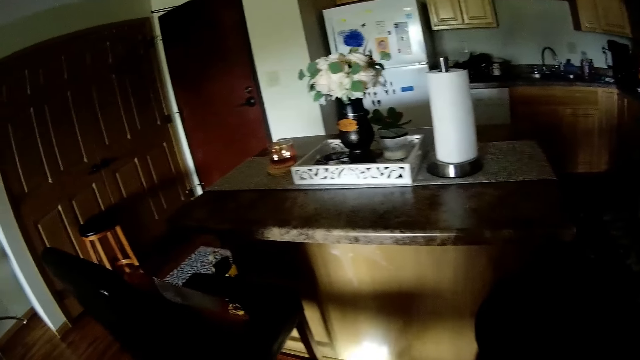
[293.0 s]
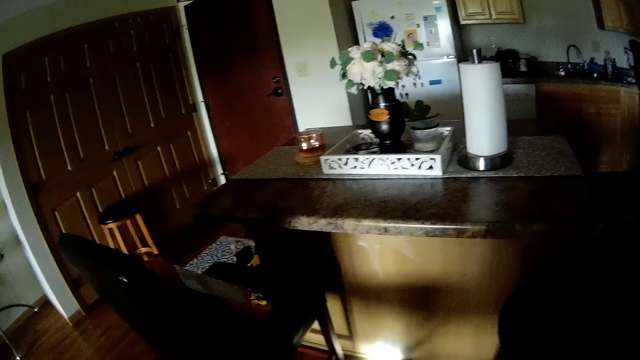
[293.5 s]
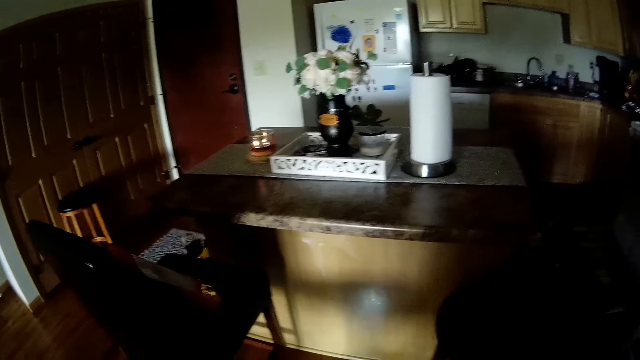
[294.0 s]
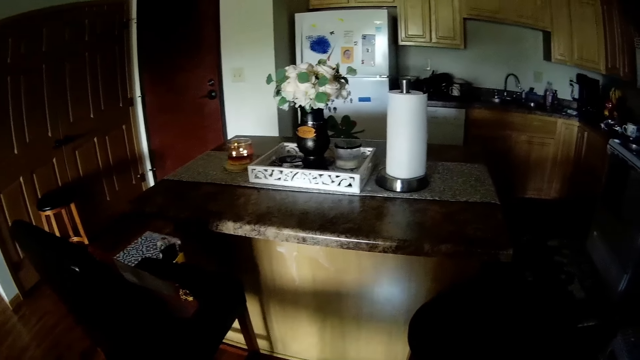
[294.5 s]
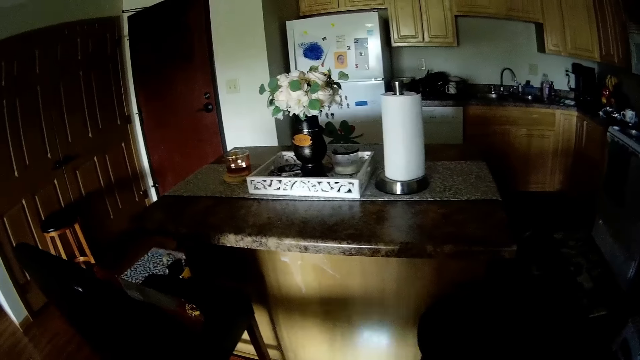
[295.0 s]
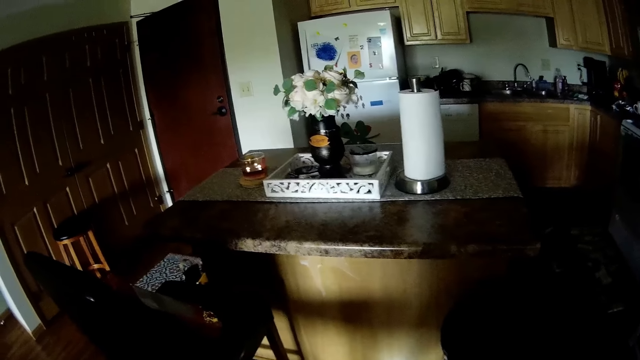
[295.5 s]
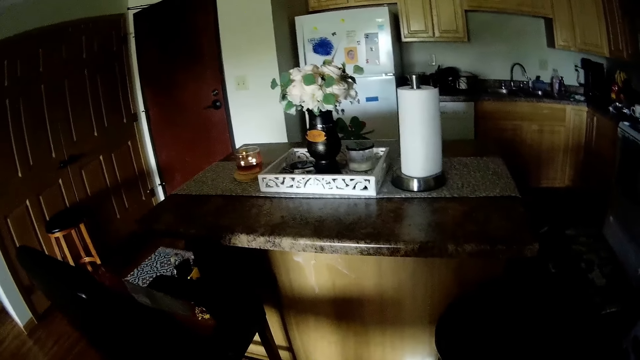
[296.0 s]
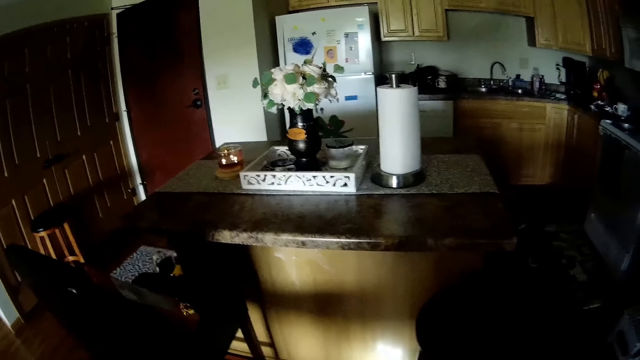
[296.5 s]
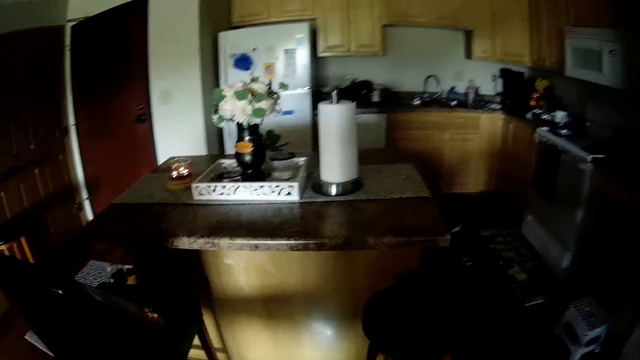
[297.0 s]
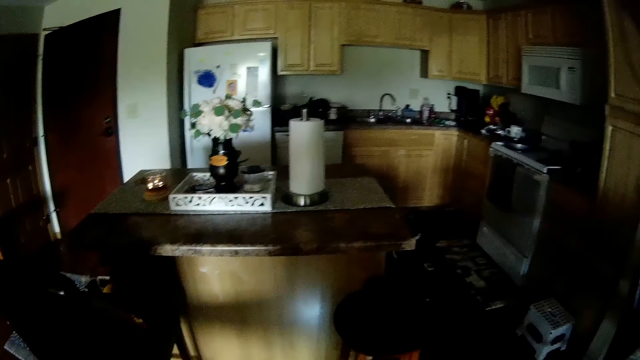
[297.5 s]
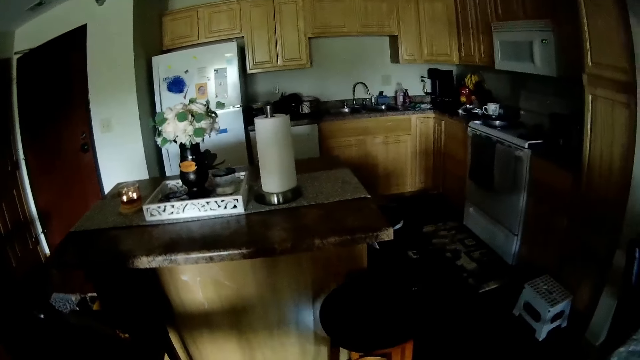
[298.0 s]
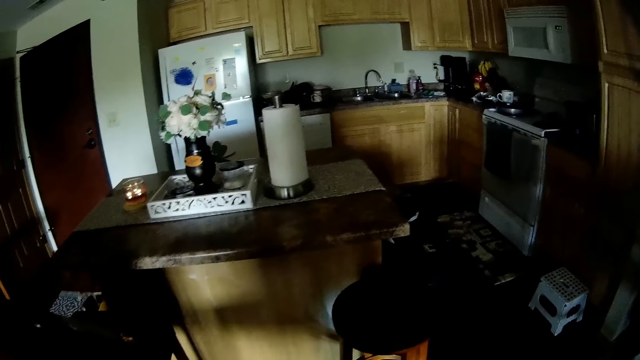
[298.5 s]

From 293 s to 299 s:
The camera wearer vacuum cleans the floor.

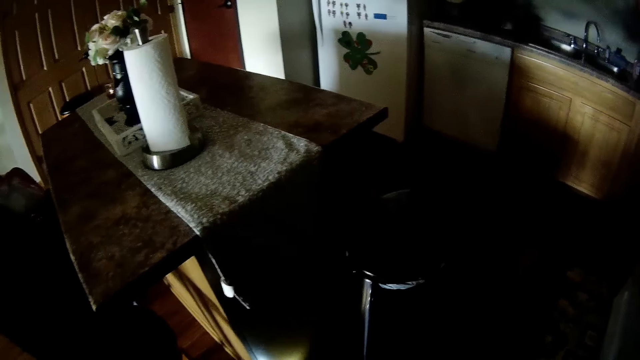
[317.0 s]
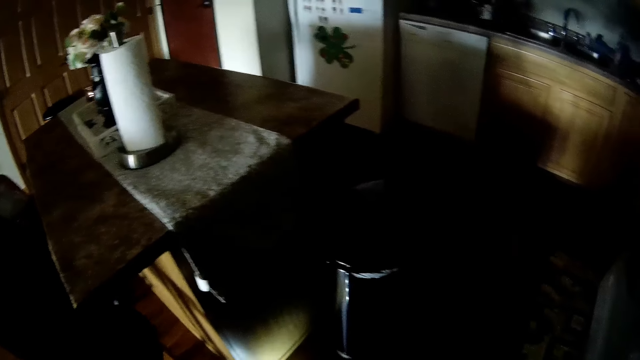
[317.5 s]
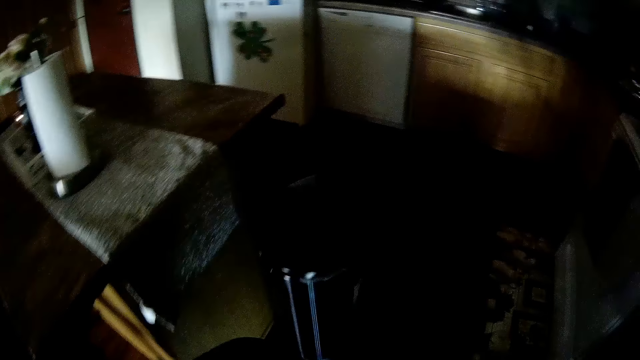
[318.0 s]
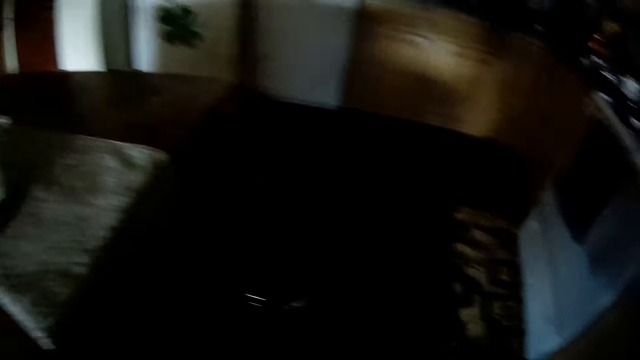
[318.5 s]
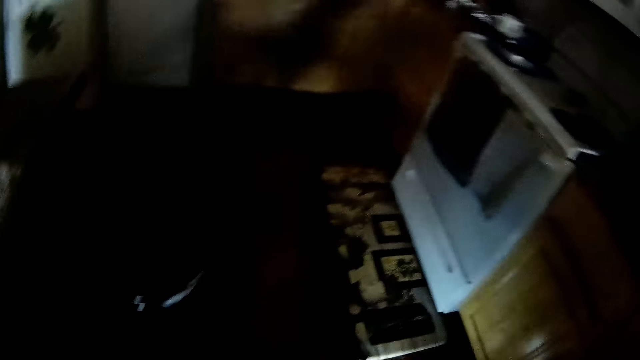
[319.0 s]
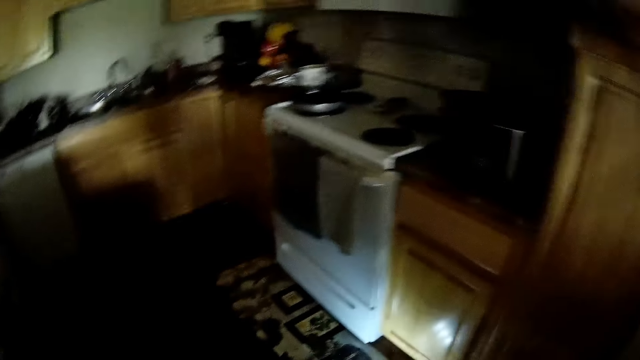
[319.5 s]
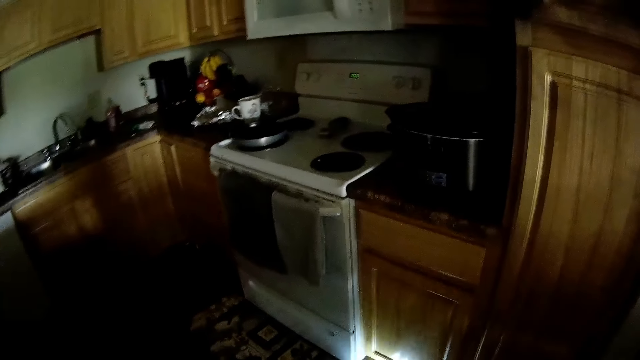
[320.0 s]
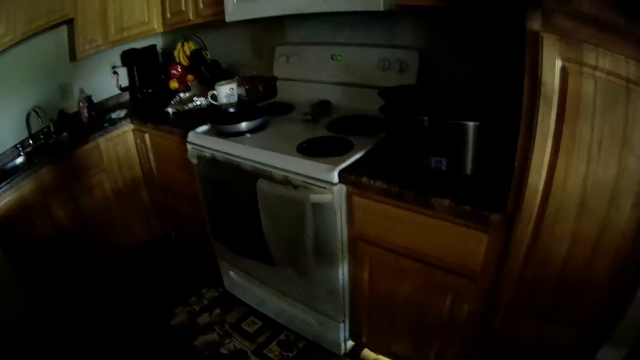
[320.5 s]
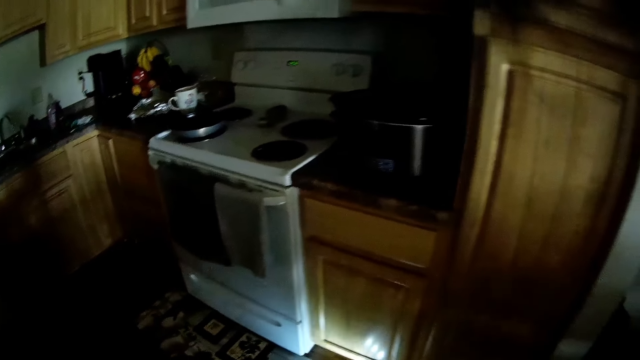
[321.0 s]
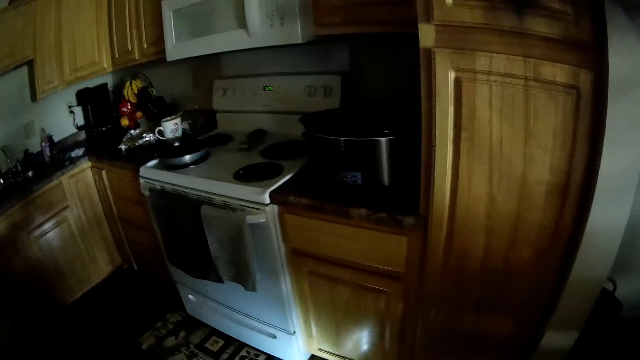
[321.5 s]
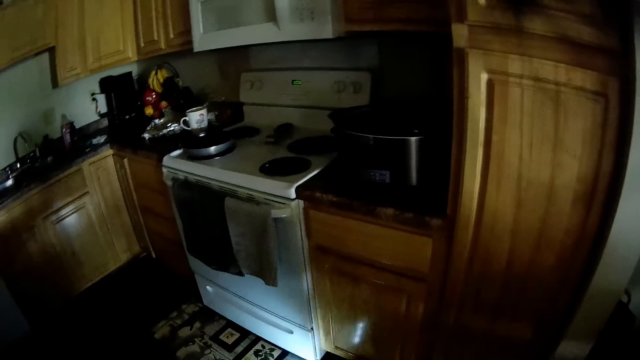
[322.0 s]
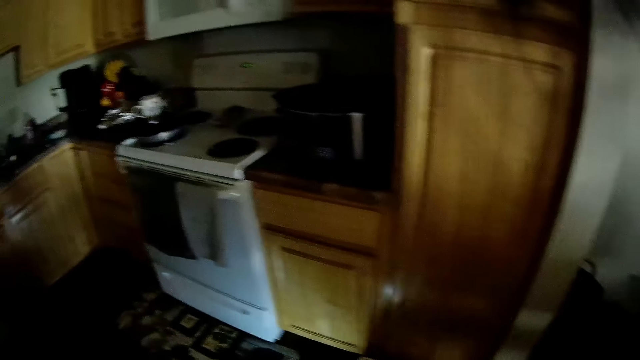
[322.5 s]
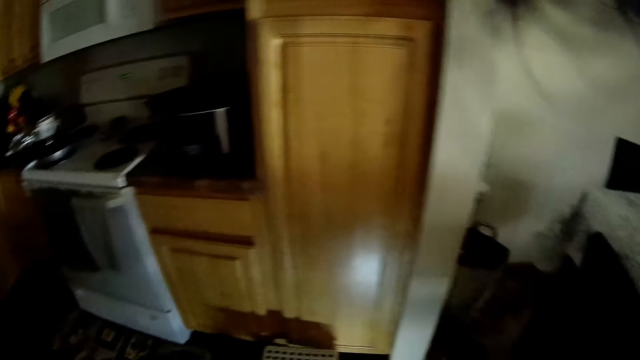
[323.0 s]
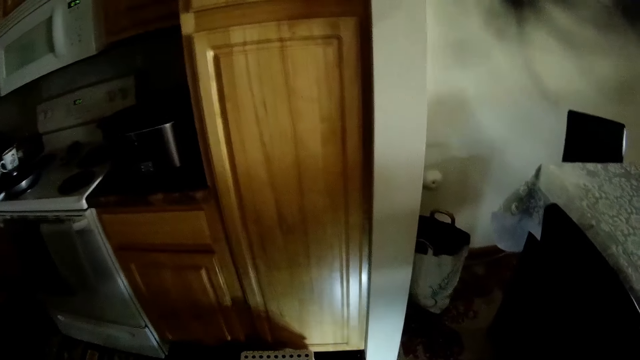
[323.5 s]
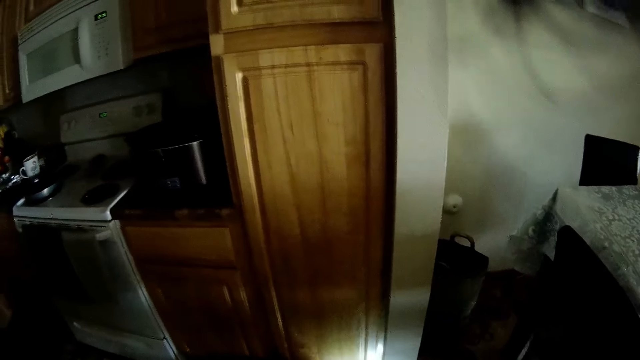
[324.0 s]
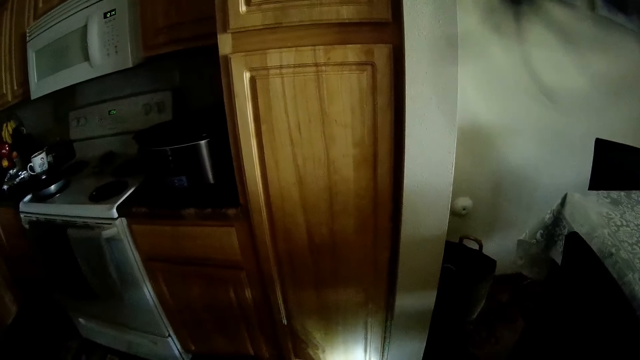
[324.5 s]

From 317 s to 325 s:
The camera wearer moves a stool with their hand. They vacuum clean the floor.

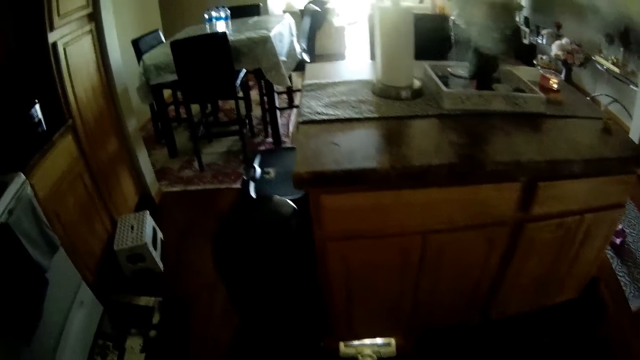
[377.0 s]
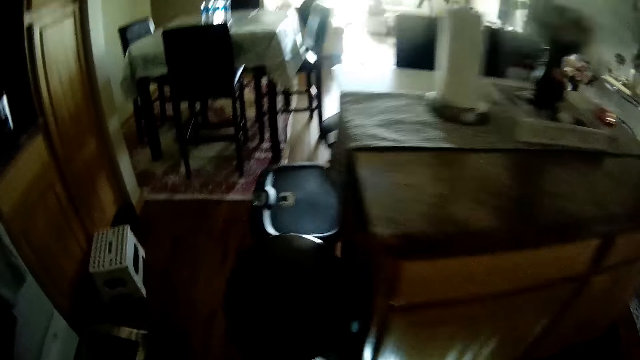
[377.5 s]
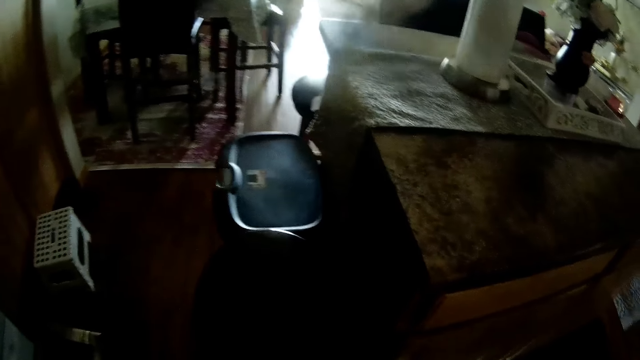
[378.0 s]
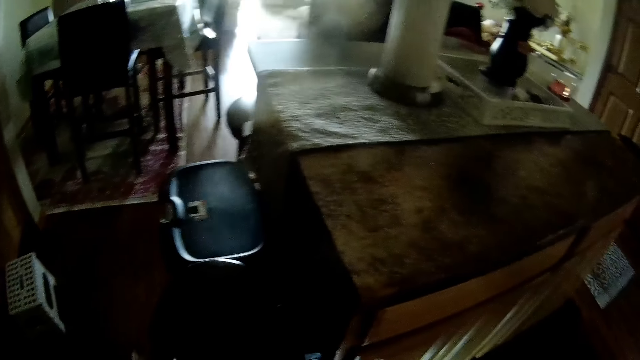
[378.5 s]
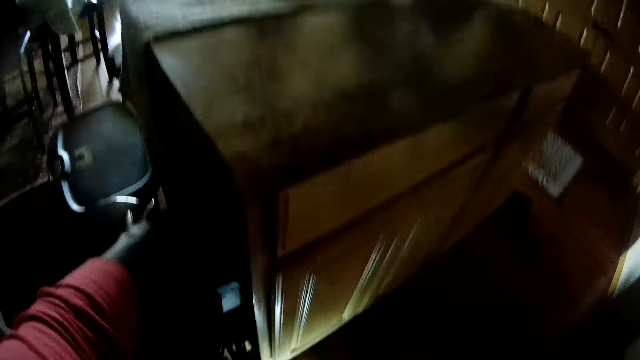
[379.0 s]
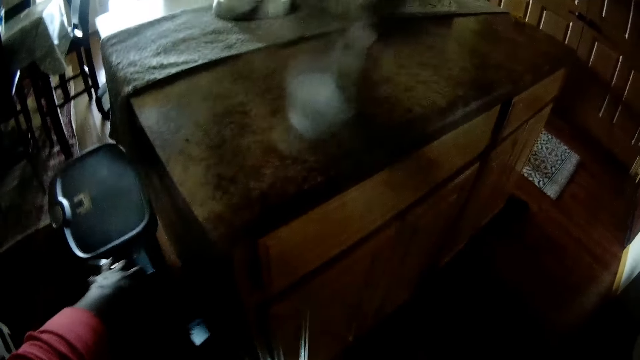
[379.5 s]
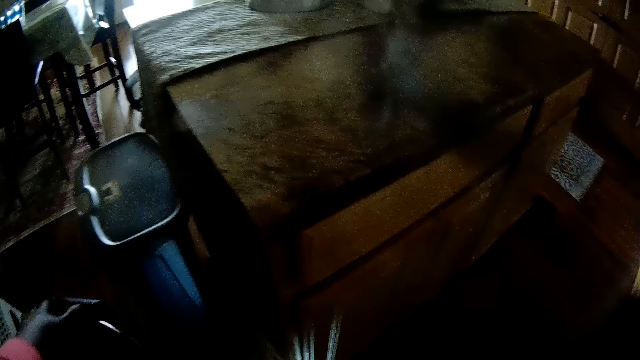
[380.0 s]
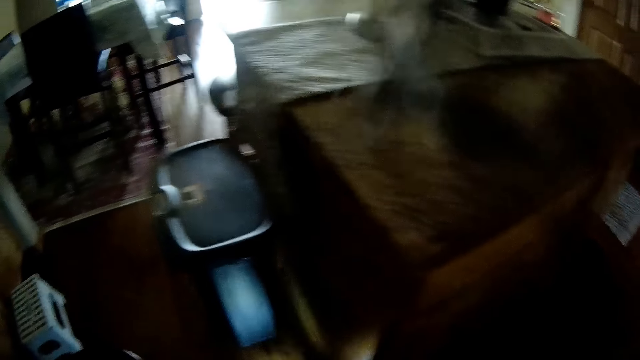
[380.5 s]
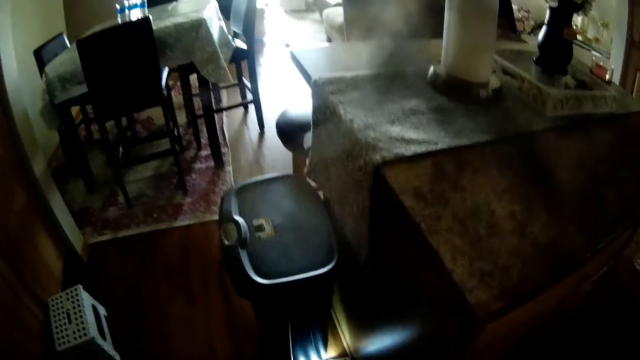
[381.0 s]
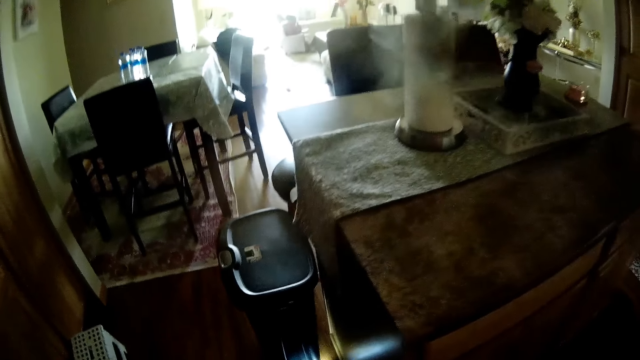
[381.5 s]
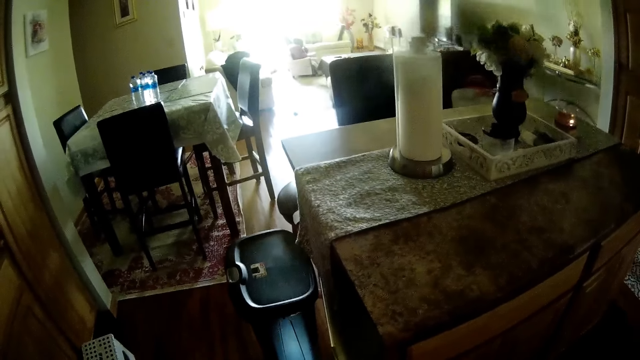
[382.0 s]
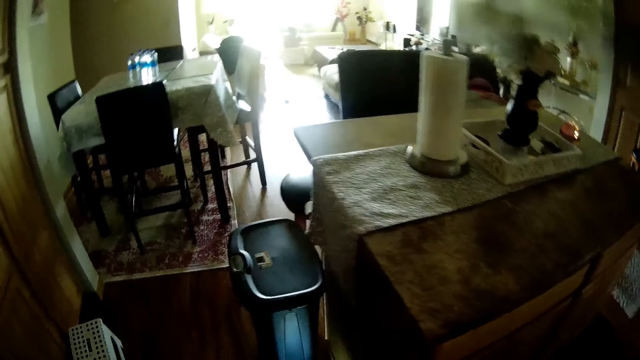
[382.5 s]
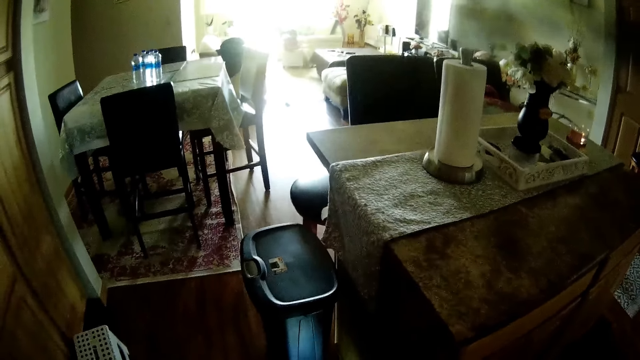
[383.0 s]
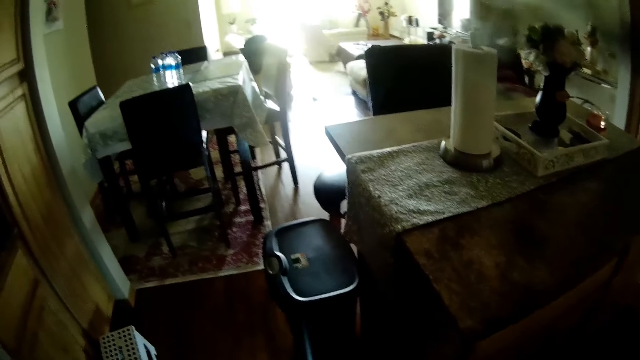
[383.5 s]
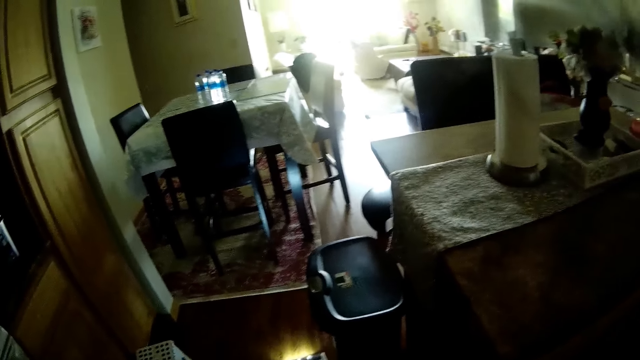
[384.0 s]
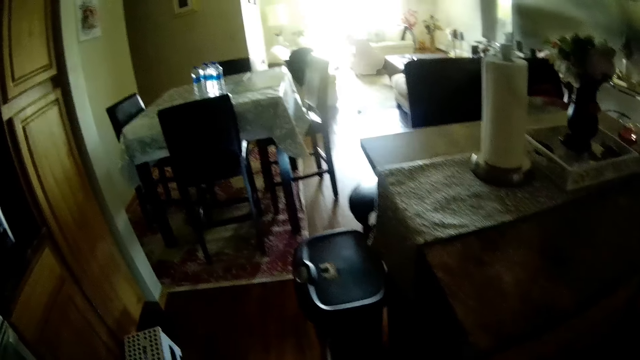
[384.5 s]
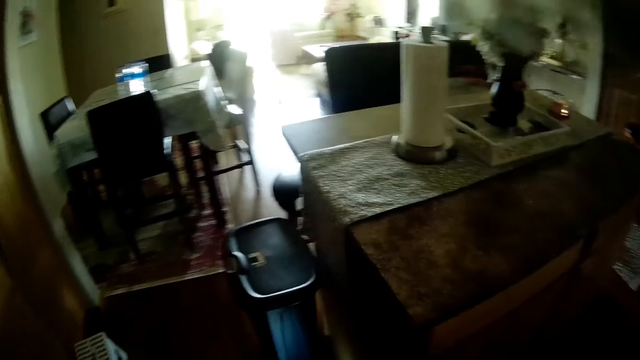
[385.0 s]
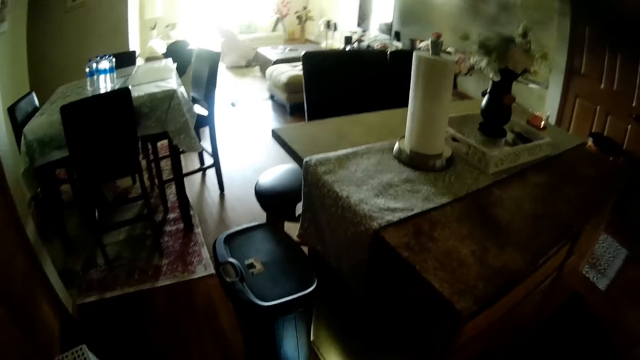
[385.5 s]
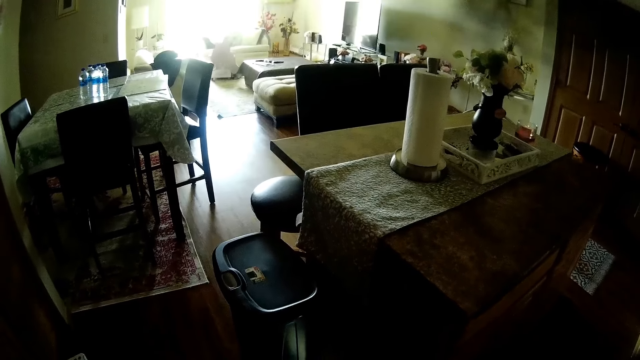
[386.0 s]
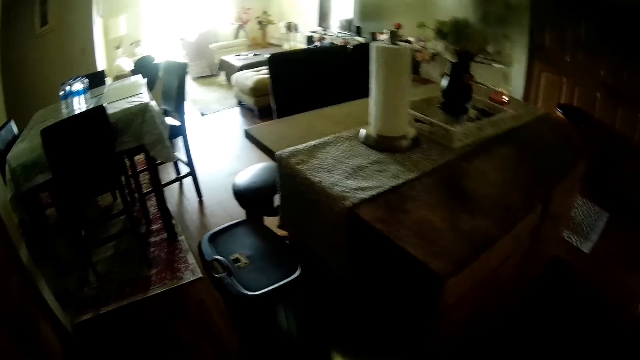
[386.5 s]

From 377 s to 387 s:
The camera wearer shifts a trash bin with her left hand. She moves a chair. She vacuum cleans the floor. A girl stands on the chair.
